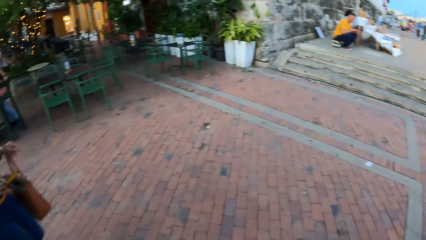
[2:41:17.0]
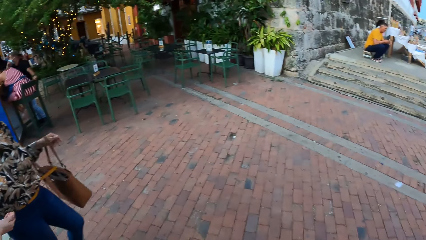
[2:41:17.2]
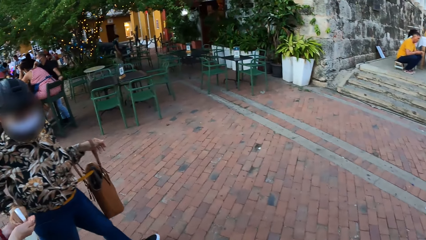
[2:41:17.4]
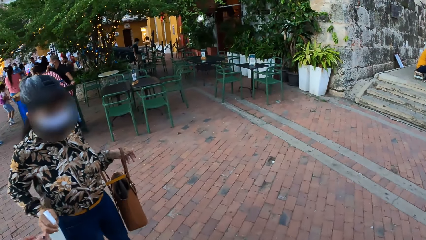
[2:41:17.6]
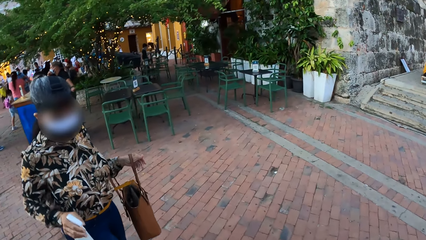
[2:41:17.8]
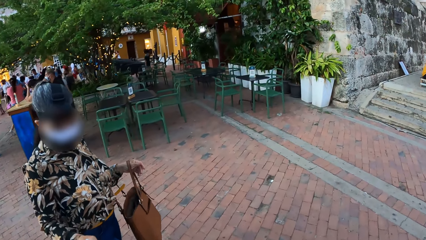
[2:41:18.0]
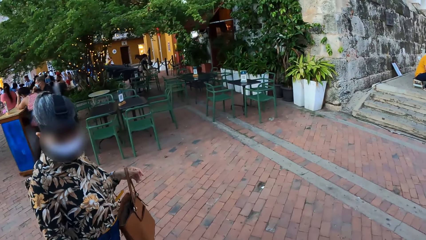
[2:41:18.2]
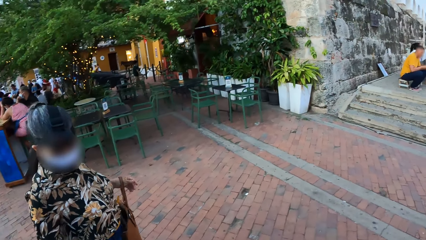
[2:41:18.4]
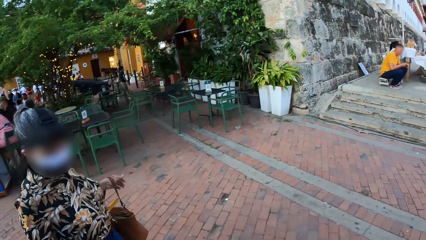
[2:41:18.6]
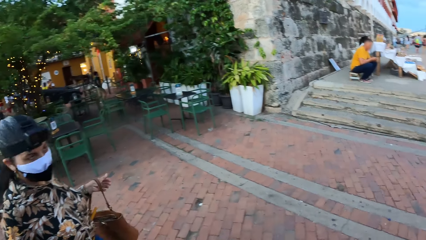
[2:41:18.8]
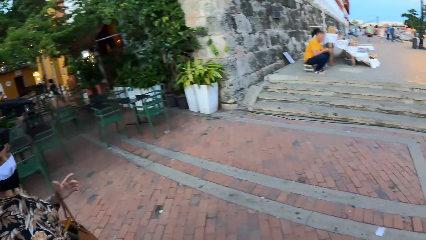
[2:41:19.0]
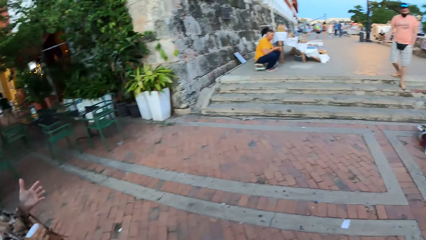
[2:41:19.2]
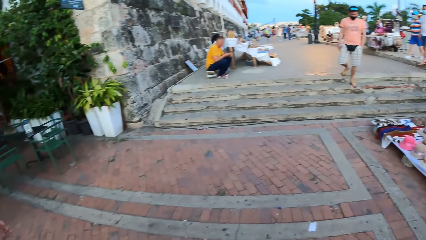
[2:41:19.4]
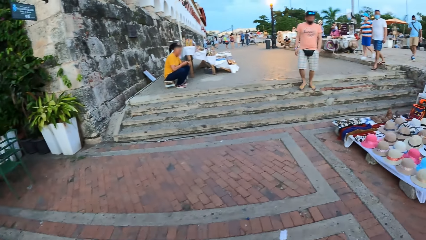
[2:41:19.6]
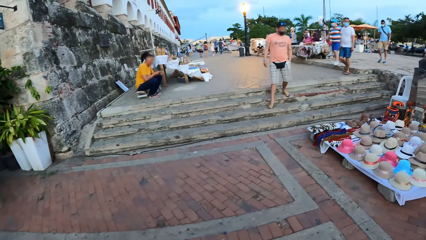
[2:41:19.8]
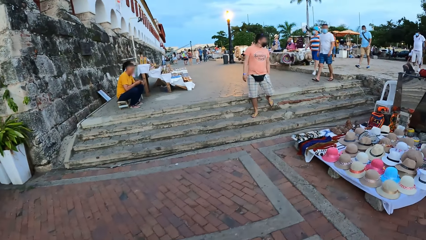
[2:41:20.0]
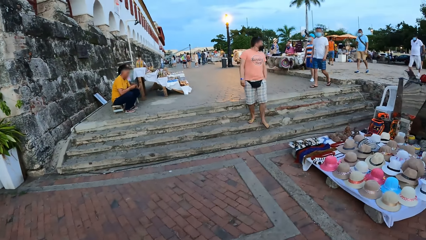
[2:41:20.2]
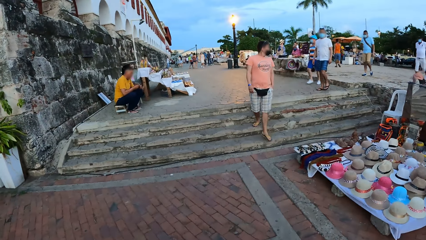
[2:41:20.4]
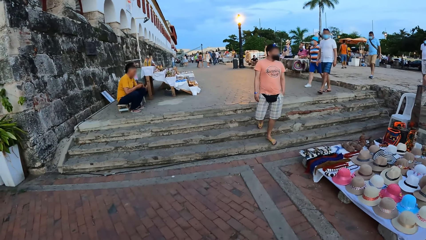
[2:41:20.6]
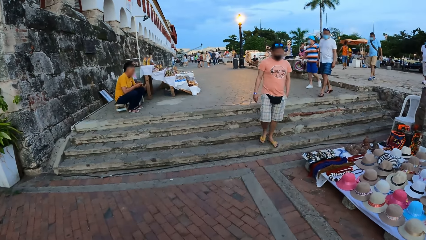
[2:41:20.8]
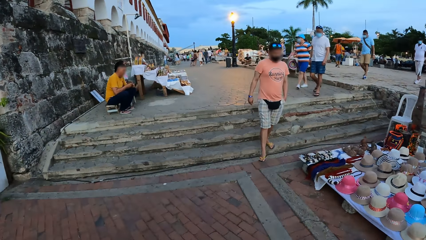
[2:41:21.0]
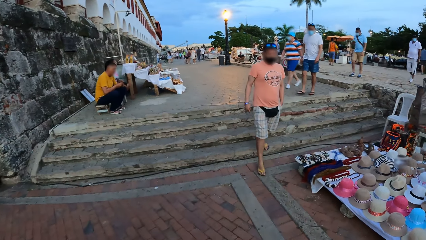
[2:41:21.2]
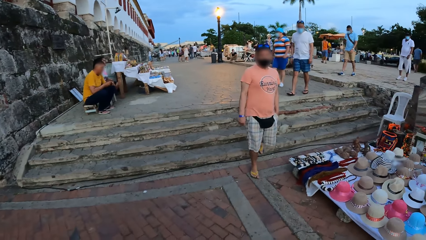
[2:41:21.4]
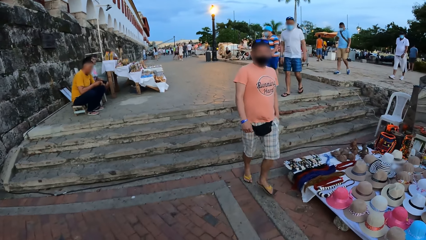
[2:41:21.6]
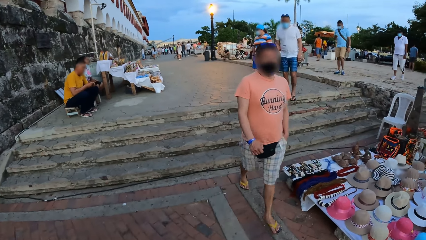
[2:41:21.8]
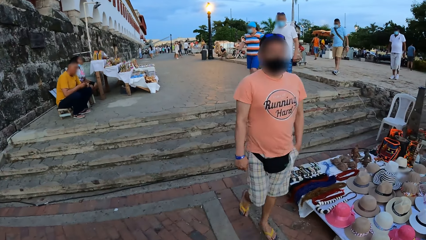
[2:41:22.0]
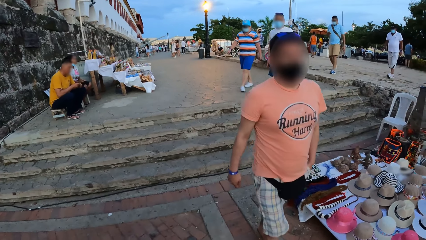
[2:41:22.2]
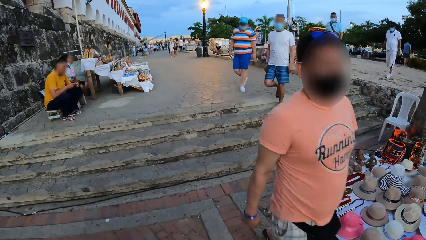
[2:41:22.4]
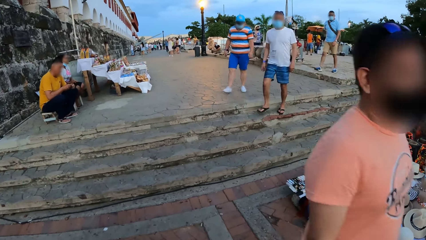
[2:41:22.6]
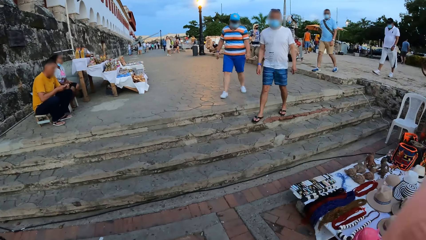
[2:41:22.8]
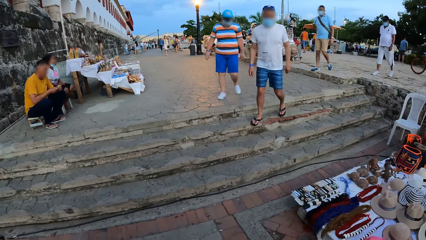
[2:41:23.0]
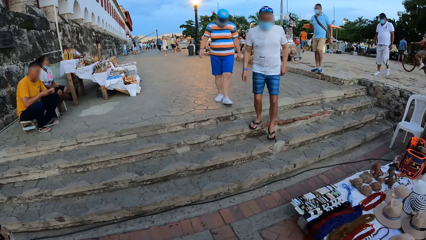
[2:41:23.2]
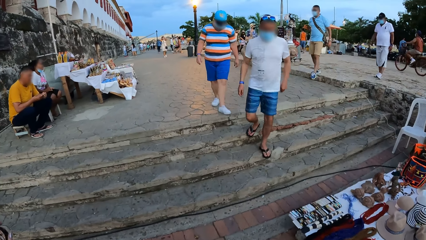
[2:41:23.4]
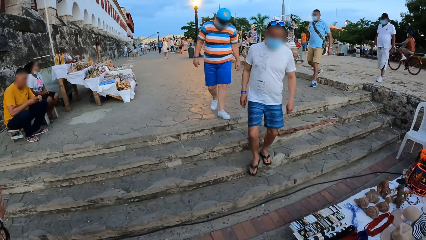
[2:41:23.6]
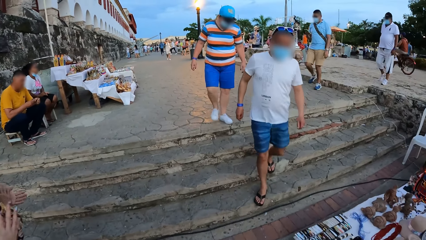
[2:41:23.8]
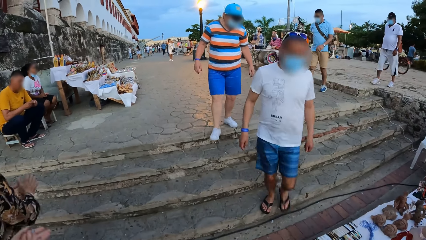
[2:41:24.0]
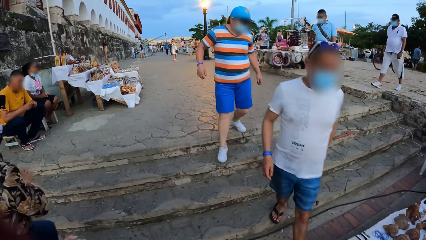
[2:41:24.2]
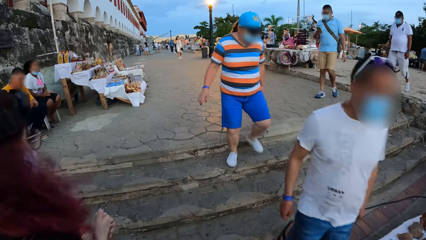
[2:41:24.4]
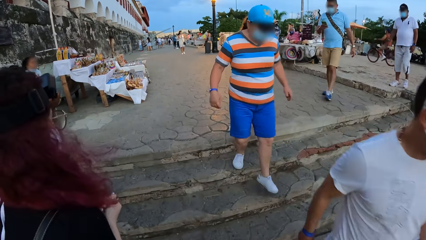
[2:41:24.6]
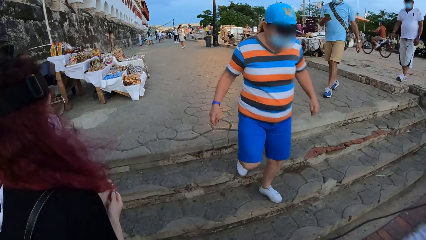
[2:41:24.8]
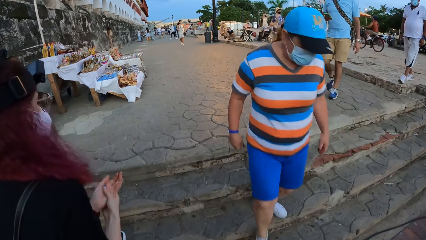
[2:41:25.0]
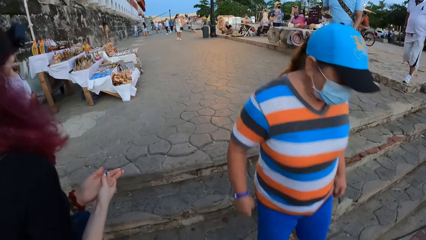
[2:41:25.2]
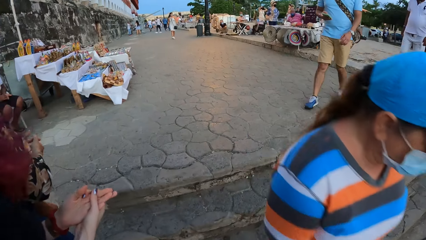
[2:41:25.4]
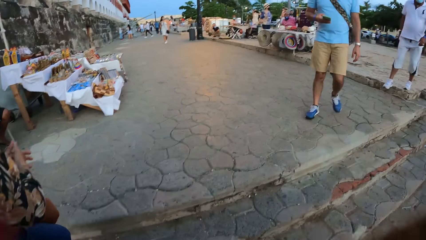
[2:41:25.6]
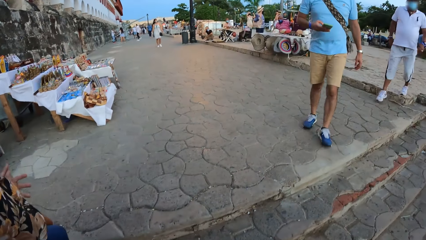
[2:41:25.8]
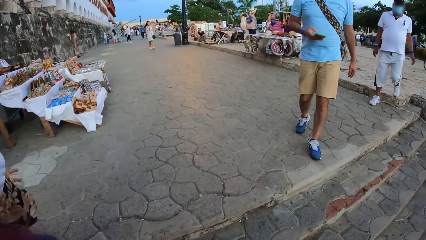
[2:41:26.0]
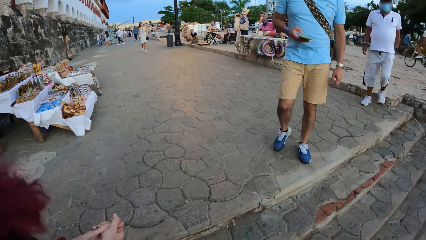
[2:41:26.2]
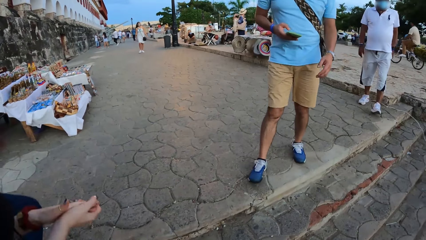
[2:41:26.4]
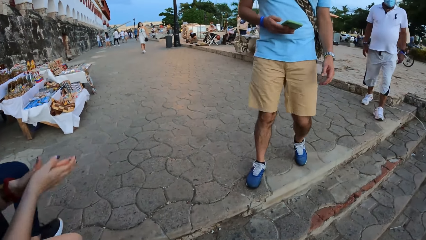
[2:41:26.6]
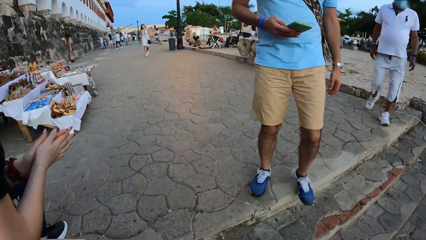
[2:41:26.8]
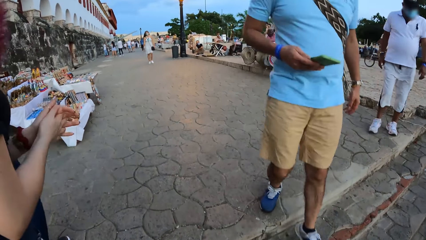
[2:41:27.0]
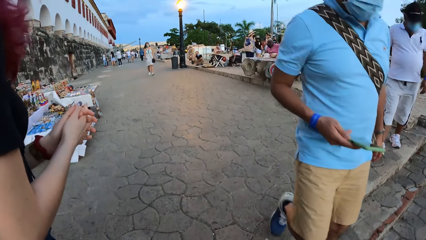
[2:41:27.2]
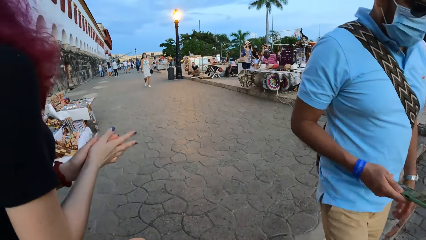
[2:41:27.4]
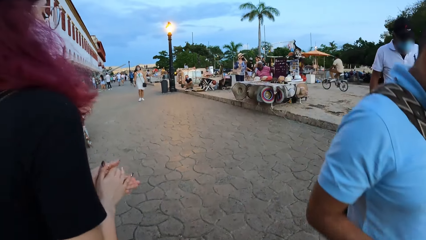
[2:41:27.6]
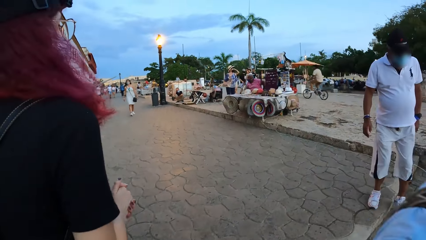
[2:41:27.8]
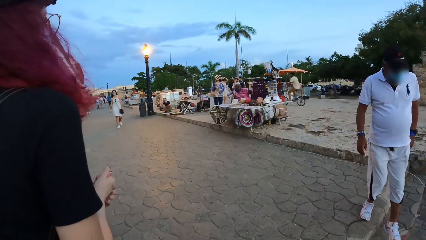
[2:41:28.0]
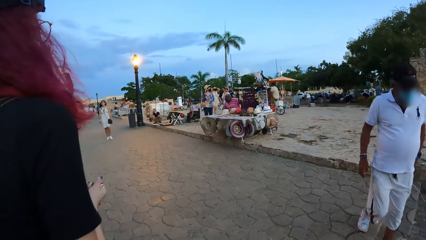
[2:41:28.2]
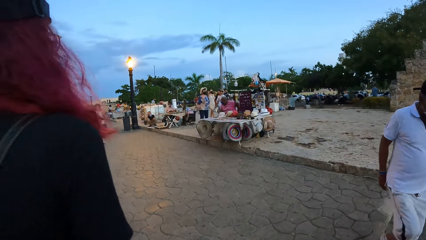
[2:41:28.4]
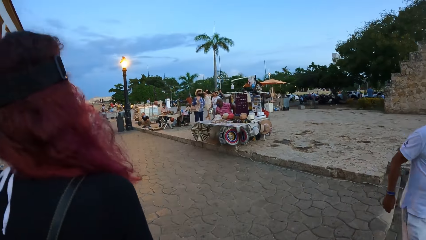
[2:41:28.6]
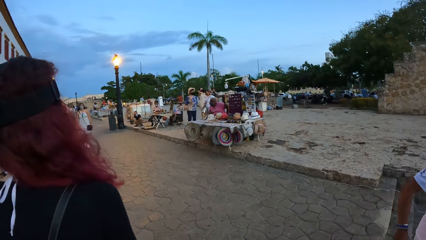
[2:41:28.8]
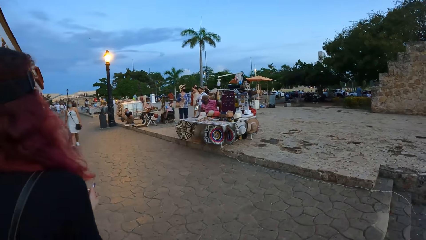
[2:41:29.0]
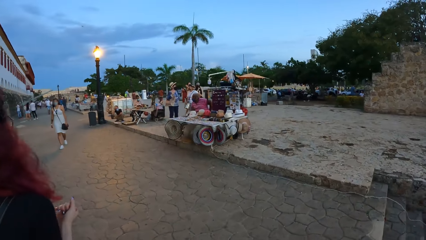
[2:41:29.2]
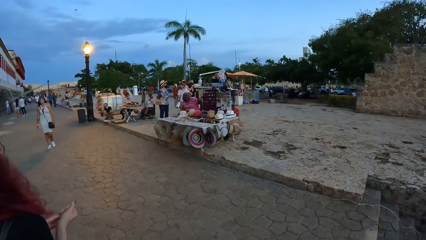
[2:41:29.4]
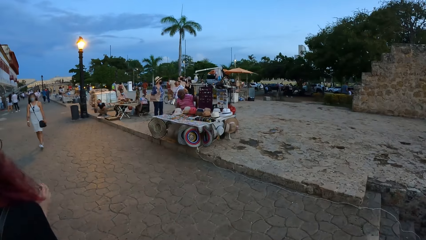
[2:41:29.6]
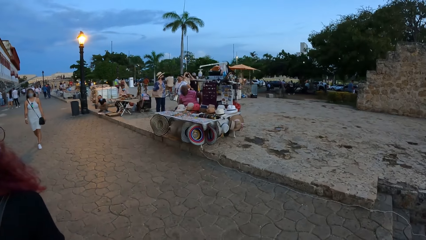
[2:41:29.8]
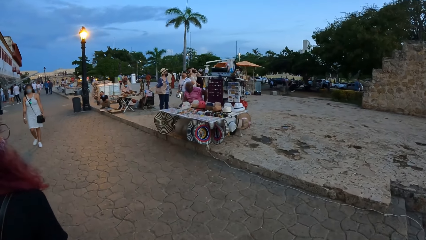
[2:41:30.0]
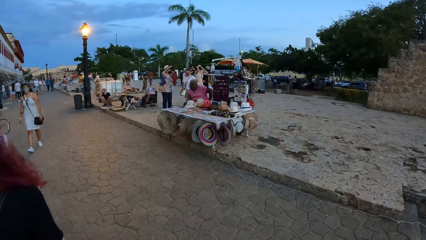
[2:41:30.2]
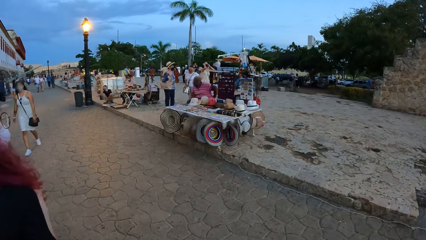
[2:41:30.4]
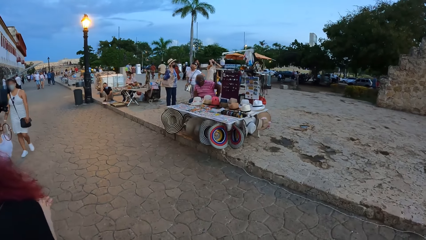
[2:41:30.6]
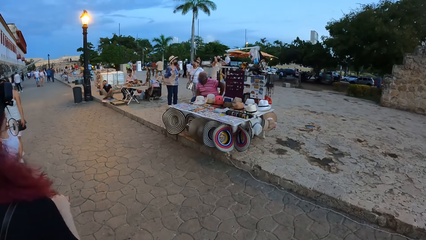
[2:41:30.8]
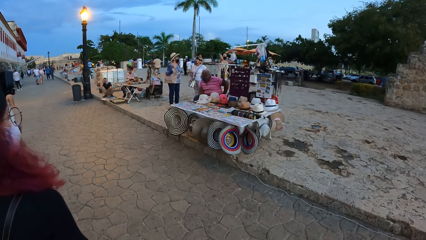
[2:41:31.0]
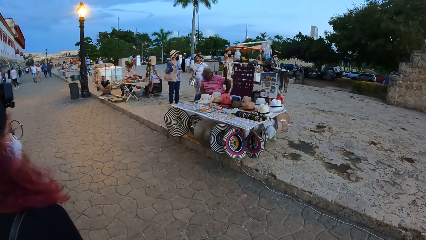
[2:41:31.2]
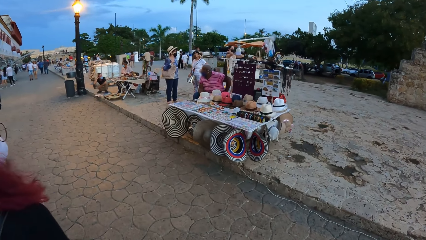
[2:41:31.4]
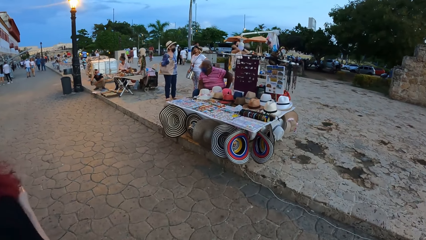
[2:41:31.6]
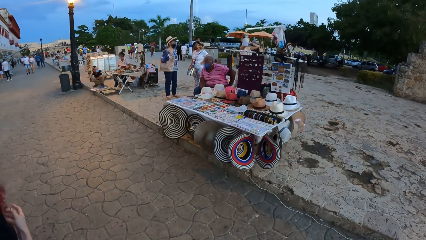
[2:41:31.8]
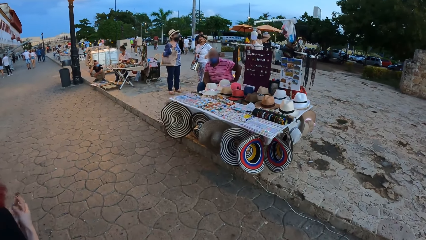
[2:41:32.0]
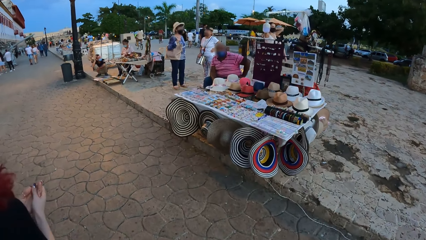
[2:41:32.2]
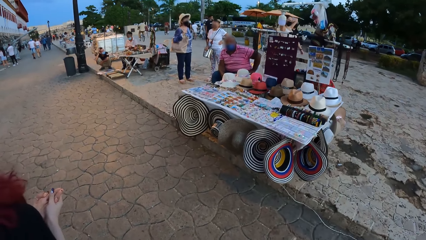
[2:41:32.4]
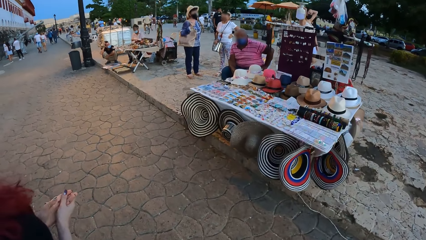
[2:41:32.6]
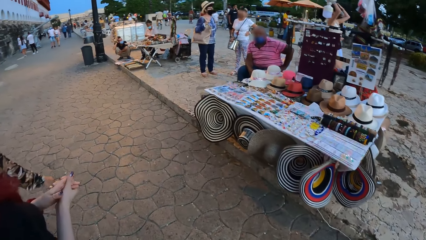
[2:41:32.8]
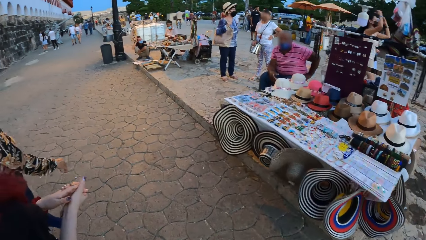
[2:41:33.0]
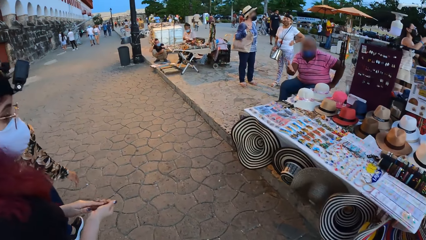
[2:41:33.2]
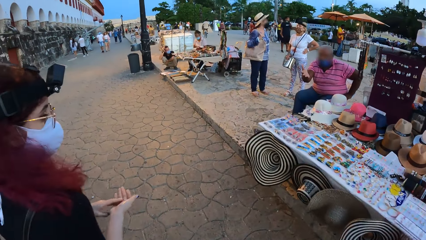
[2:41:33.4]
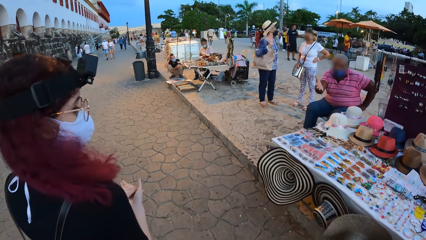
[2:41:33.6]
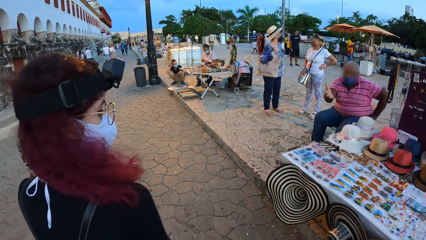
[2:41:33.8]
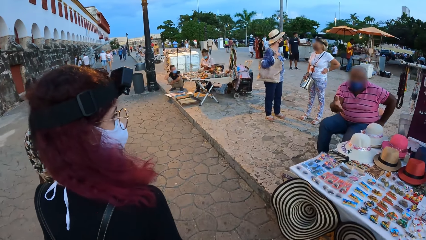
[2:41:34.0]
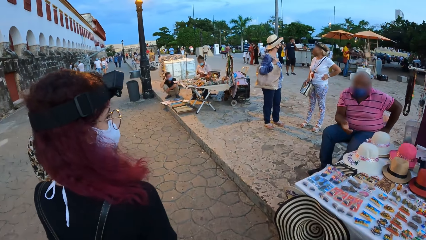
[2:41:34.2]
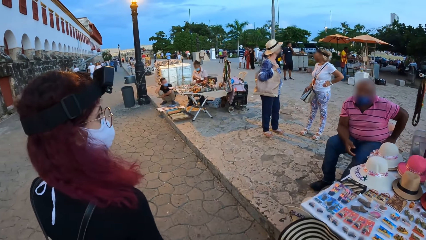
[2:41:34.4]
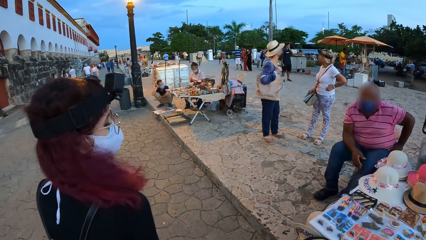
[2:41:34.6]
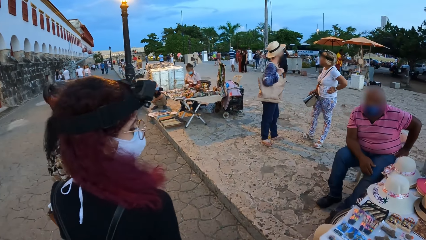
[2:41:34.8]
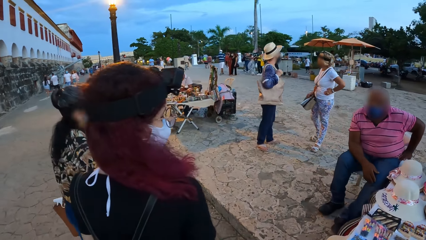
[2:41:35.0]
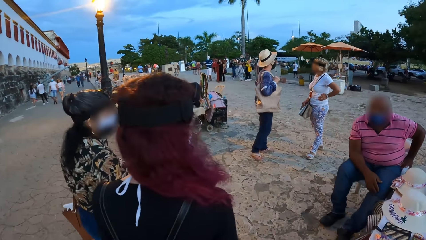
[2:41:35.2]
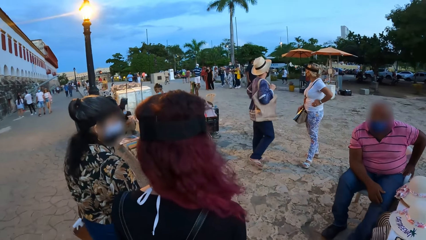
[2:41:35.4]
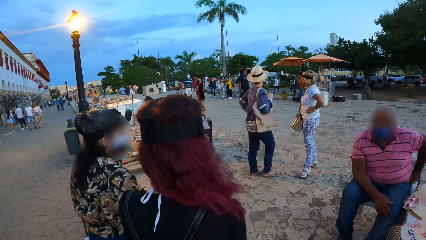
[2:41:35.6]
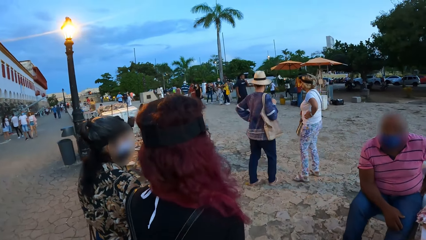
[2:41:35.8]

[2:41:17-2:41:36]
A woman sanitizes the camera wearer. Another woman rubs both palms together. The first woman rubs both palms together. A man operates a phone in his right hand. A third woman converses with a fourth woman. Another man converses with the camera wearer, the second woman and the first woman.
